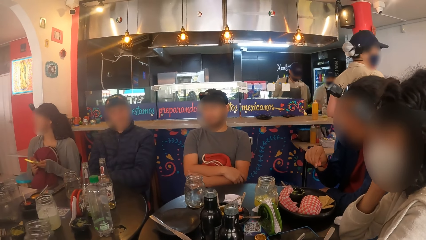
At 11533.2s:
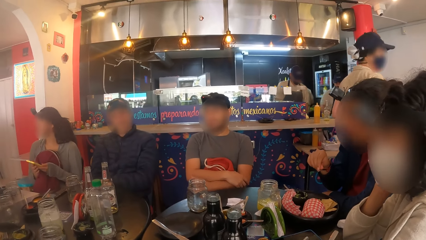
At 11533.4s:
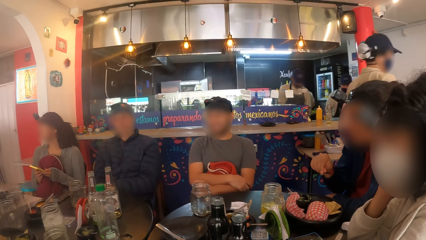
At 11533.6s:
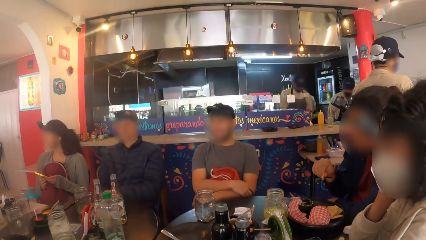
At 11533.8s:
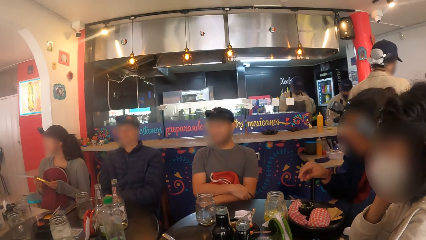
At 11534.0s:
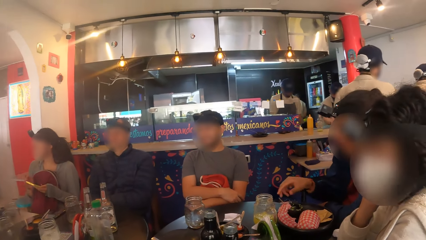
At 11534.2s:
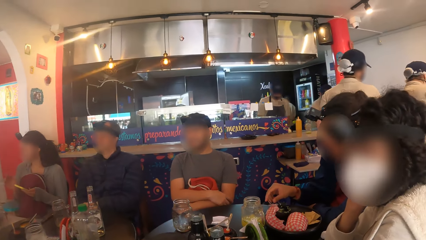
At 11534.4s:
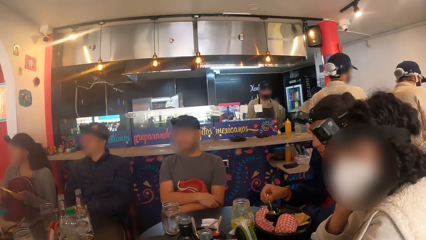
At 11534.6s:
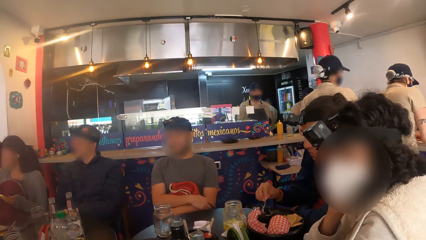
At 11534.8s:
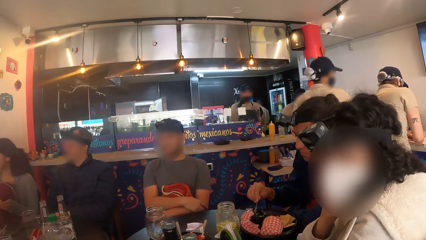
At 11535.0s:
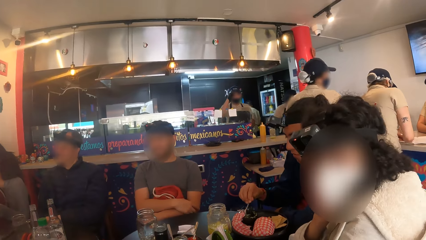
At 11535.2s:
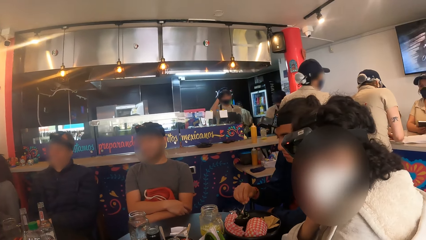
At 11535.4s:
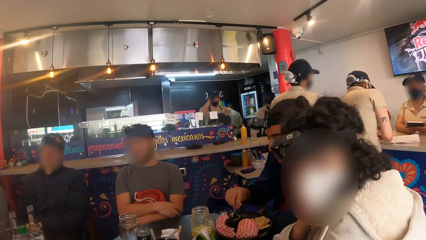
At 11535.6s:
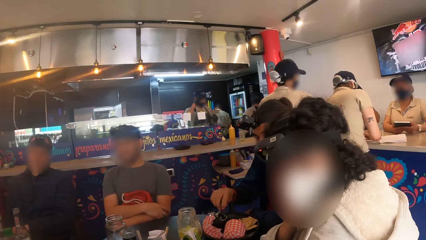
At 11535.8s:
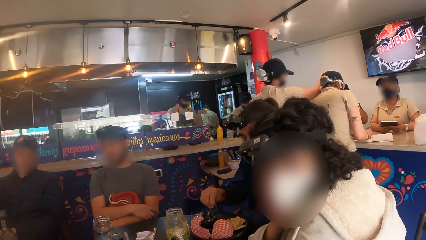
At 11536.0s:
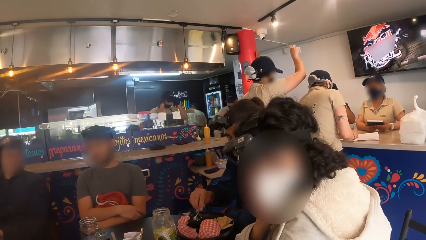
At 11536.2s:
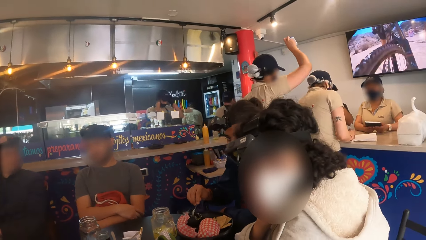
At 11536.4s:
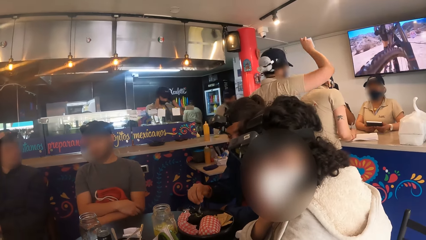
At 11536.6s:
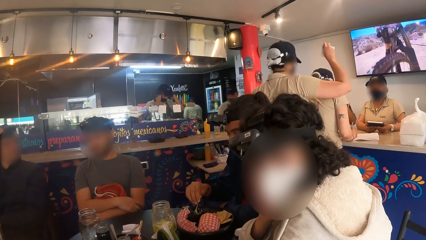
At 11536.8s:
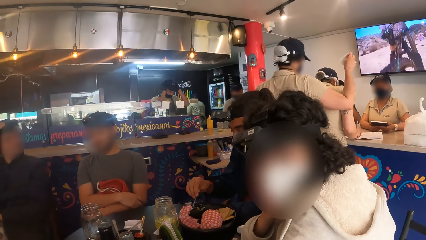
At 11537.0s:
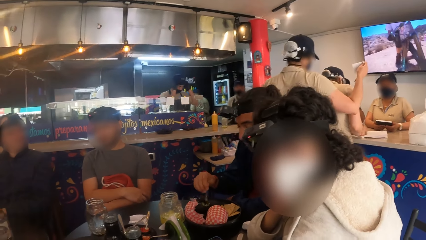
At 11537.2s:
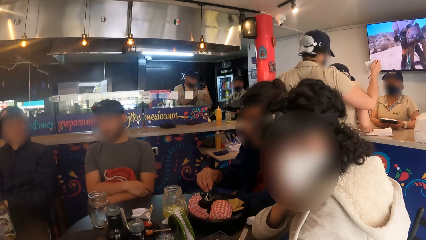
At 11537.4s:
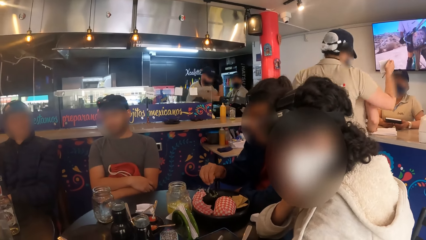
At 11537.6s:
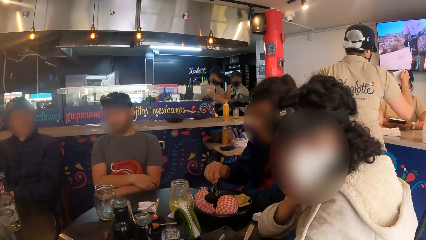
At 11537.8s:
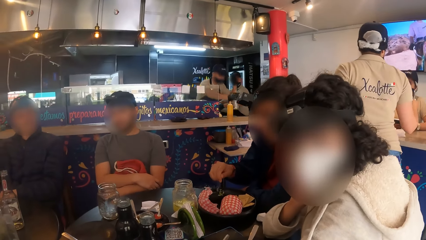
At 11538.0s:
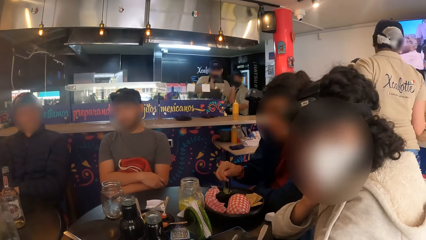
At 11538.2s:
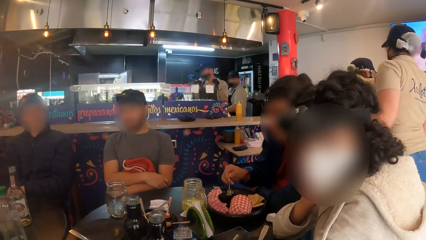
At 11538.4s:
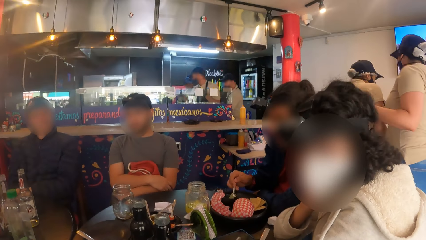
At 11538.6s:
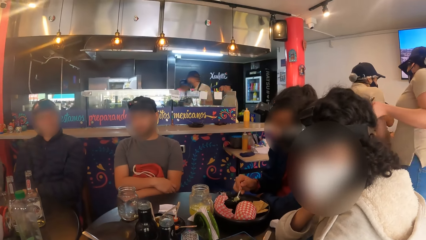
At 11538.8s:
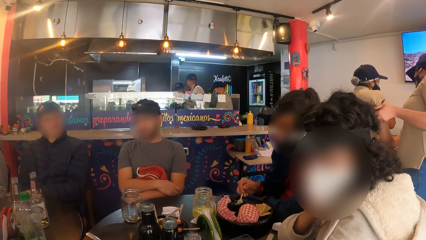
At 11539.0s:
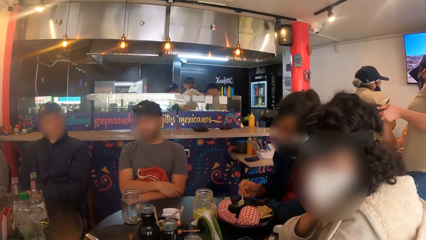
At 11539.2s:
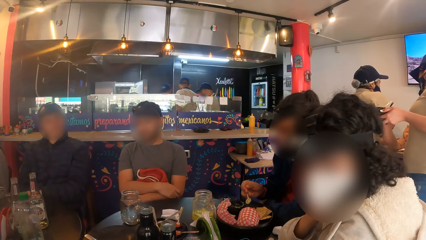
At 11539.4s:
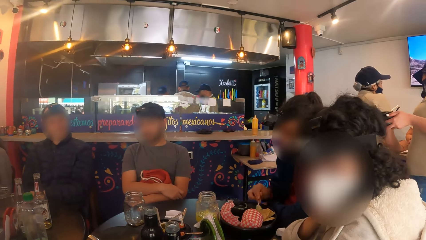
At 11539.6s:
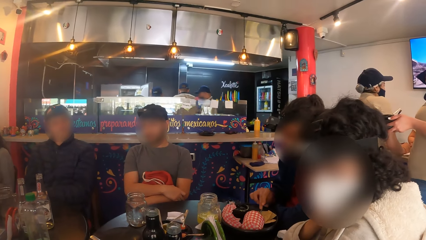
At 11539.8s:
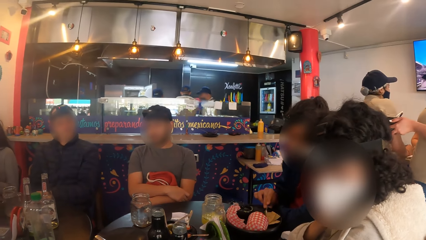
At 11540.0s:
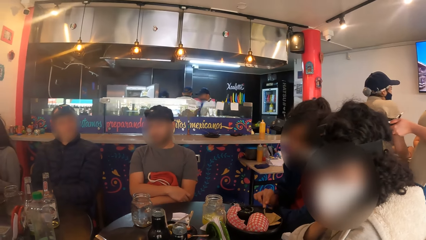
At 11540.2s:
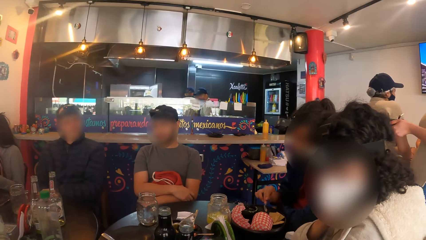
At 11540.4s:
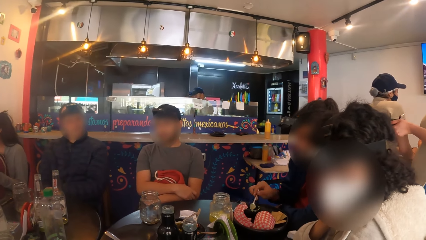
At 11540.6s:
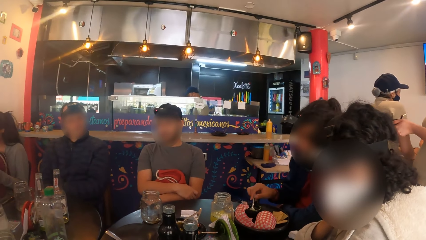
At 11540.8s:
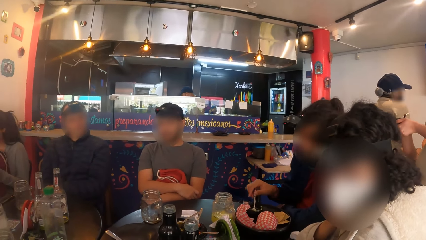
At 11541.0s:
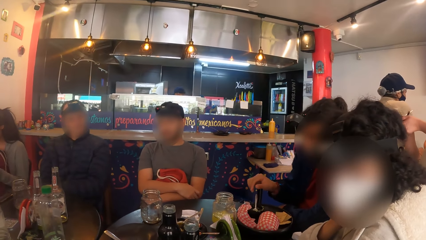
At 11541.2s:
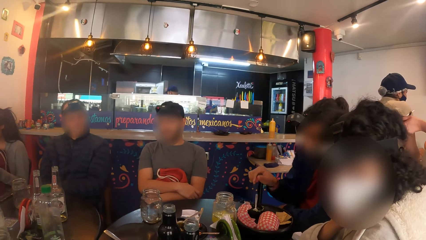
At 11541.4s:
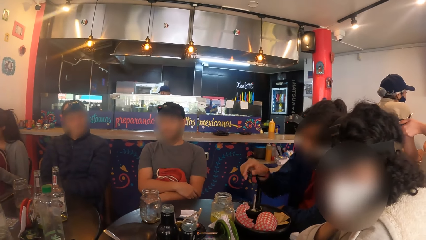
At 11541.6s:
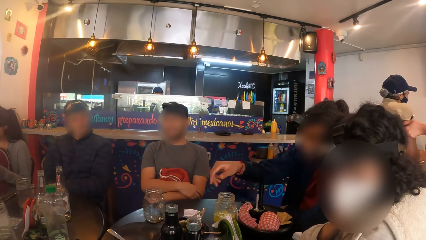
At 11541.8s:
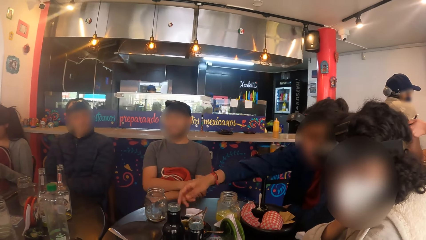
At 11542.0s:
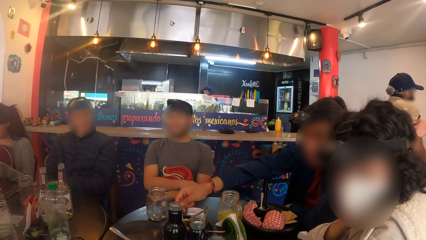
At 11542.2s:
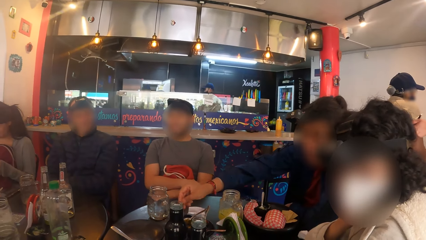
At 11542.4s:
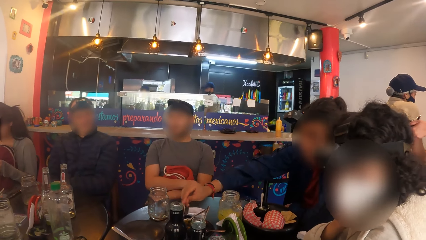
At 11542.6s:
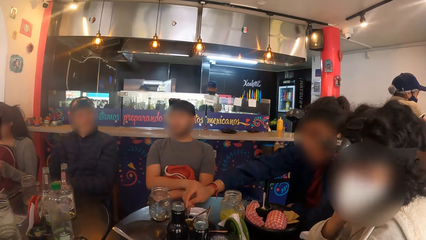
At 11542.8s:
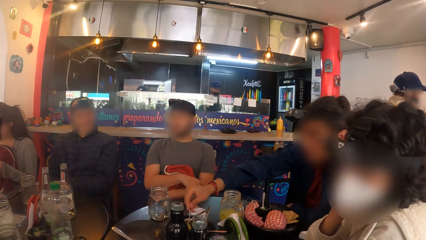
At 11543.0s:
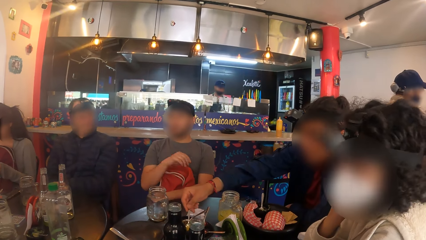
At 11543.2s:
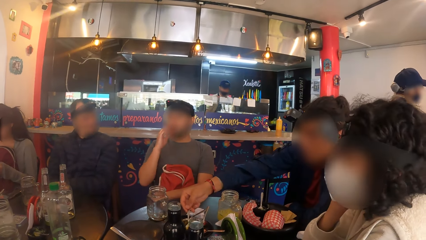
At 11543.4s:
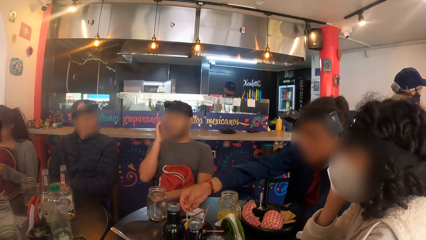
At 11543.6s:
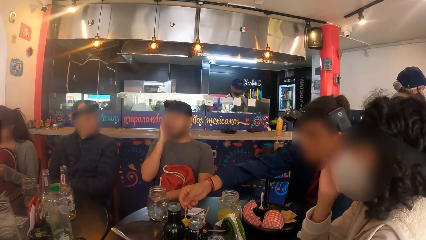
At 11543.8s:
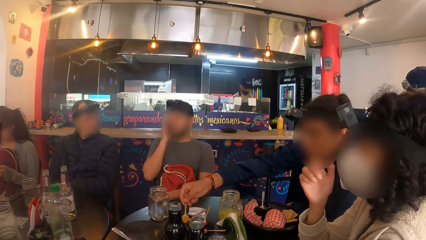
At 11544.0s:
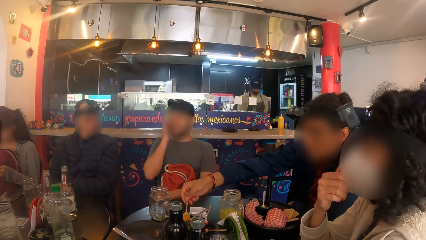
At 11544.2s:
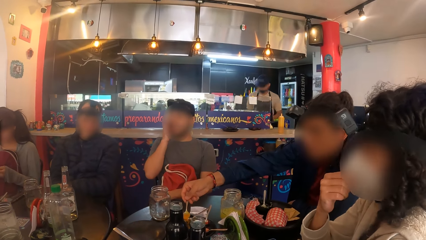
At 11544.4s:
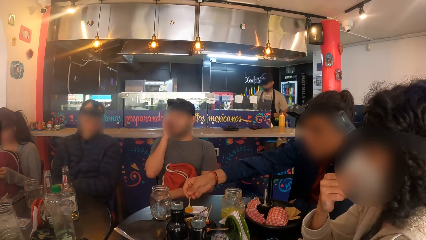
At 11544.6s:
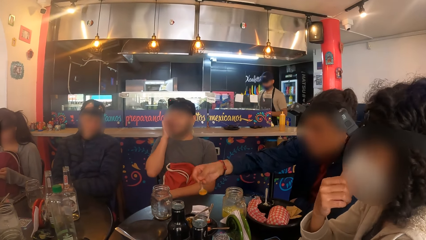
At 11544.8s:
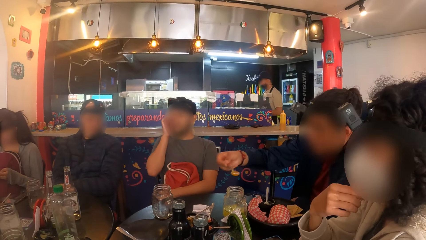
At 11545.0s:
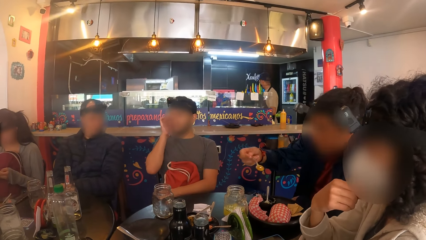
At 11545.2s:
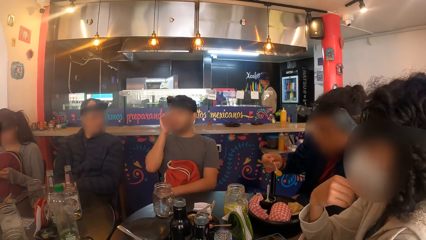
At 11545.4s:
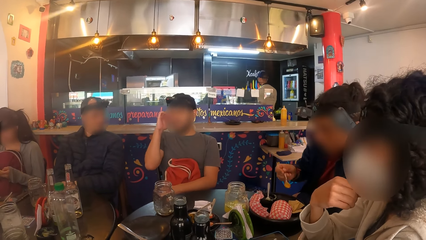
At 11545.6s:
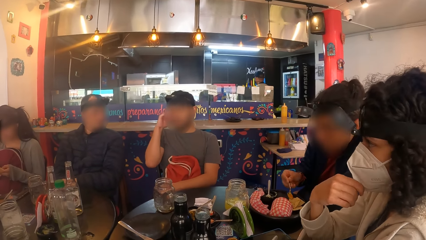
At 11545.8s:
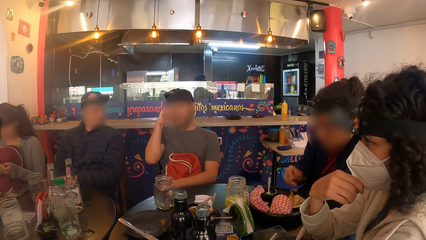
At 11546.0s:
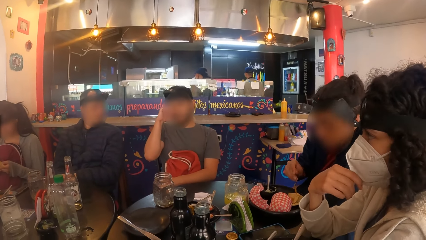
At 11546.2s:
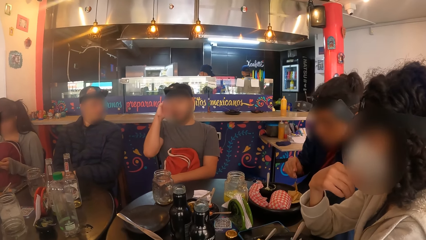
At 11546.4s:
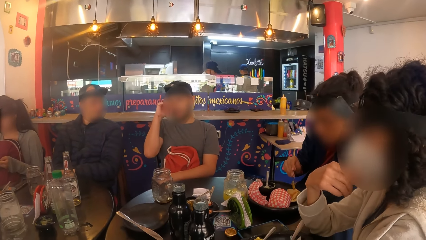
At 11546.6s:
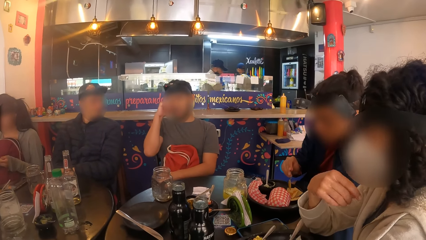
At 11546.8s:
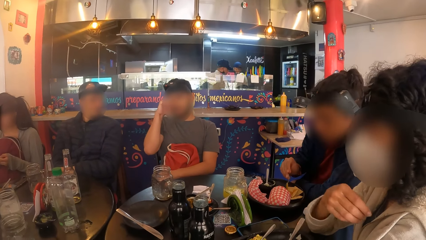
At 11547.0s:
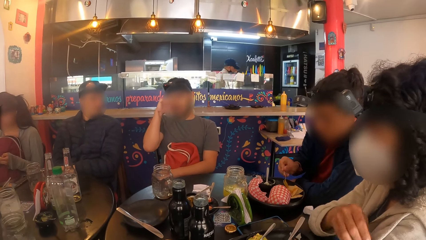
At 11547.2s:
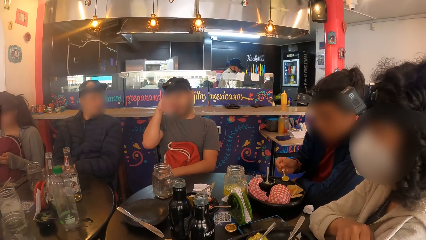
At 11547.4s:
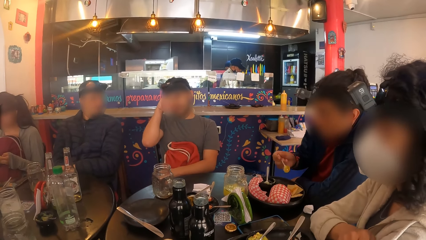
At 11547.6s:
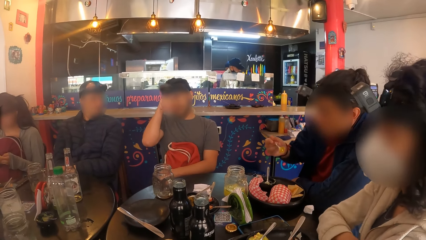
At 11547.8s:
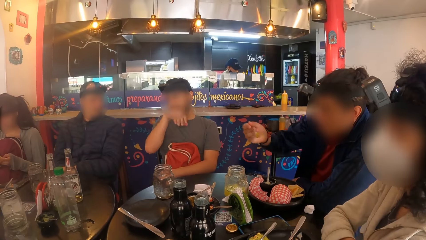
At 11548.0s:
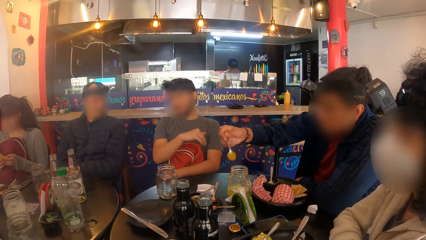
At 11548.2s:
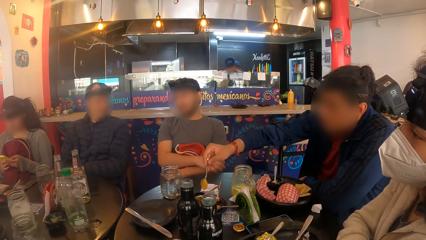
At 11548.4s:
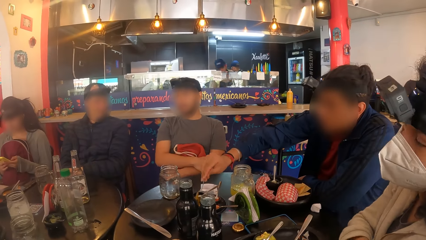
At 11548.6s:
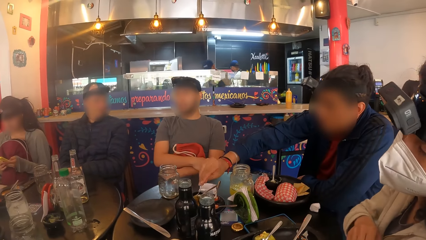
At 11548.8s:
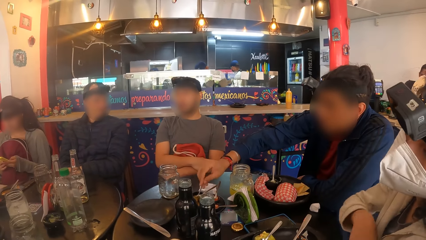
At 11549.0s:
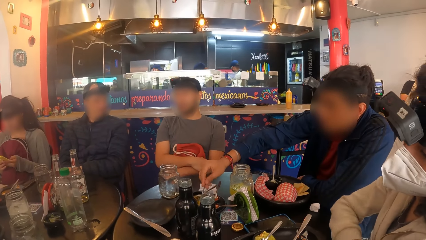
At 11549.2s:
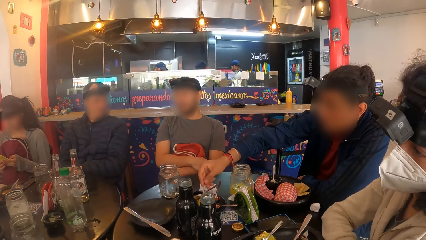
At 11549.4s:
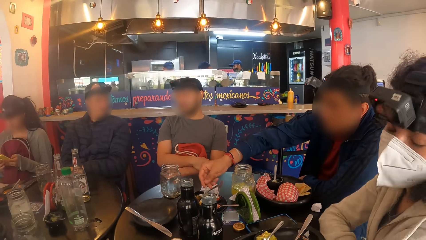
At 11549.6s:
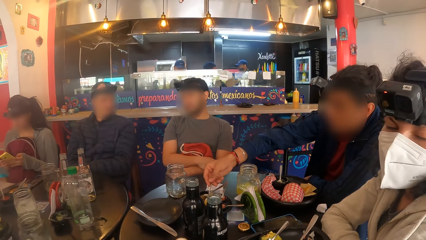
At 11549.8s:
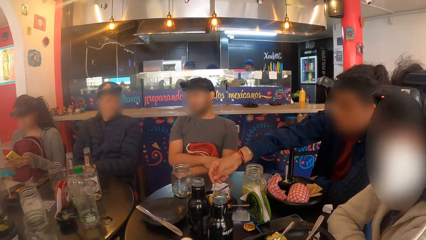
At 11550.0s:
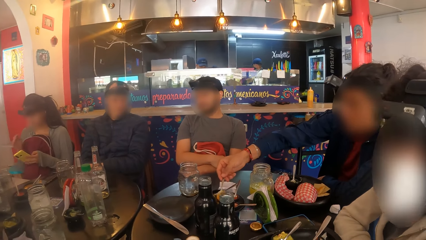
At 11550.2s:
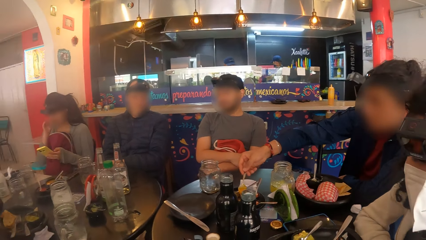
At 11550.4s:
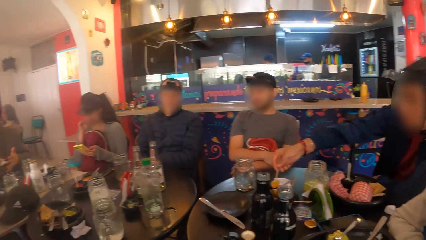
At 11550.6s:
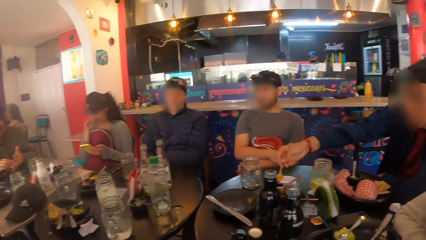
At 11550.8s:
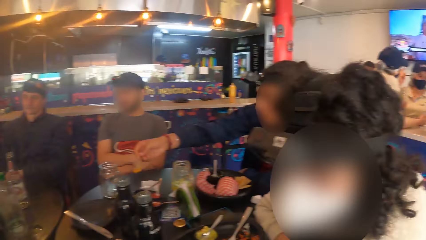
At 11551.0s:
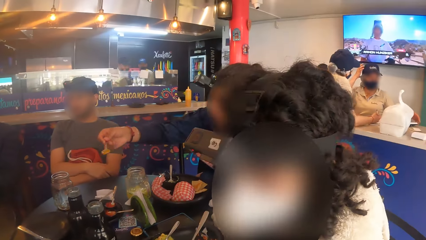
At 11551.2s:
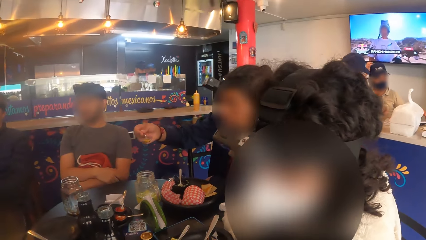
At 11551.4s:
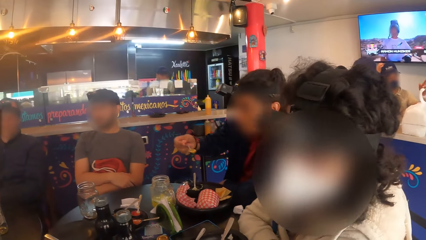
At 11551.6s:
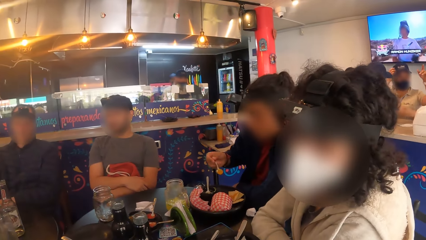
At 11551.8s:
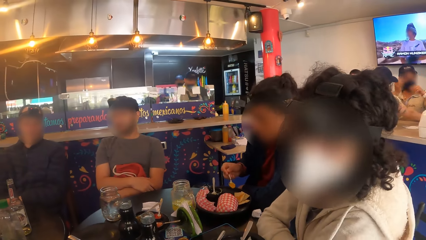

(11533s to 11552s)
A woman drops the mug in her right hand on the table. The camera wearer looks around a restaurant. A man stirs the food in the plate on the table with a spoon in his right hand. The camera wearer looks around the restaurant. The man takes sauce from a plate or bowl on the table with a spoon in it with his right hand into his plate. The man spreads sauce on food. The man scoops sauce from the bowl. Another woman converses with the camera wearer.
